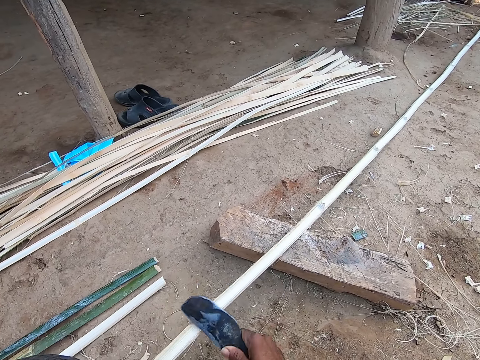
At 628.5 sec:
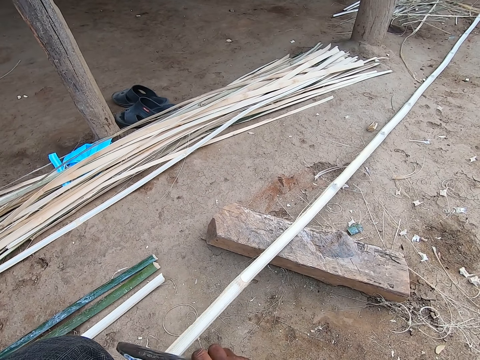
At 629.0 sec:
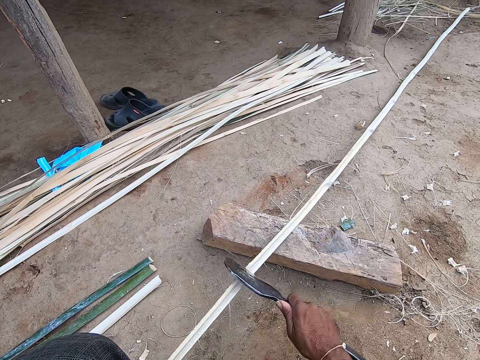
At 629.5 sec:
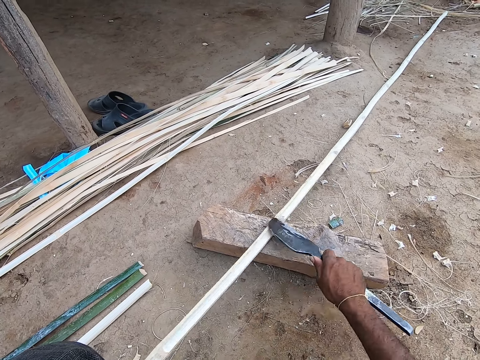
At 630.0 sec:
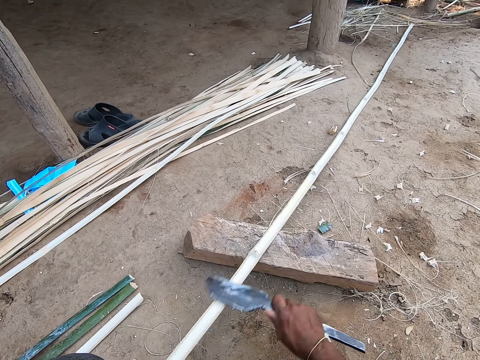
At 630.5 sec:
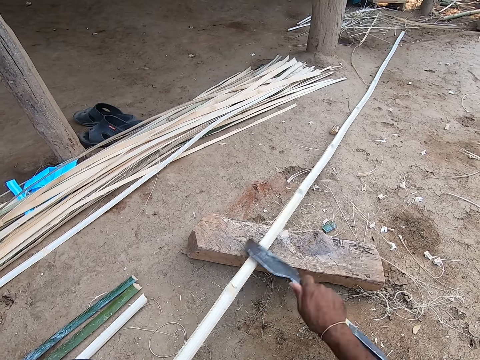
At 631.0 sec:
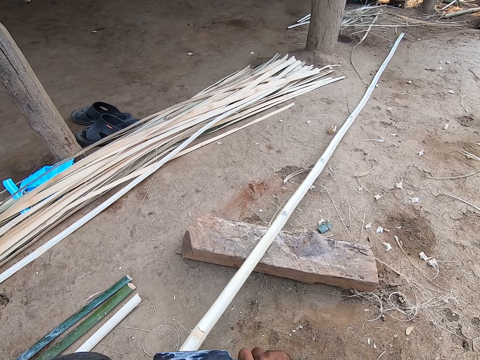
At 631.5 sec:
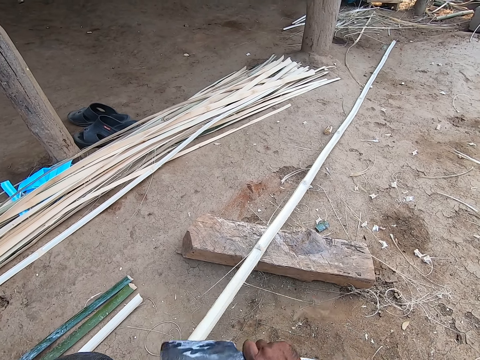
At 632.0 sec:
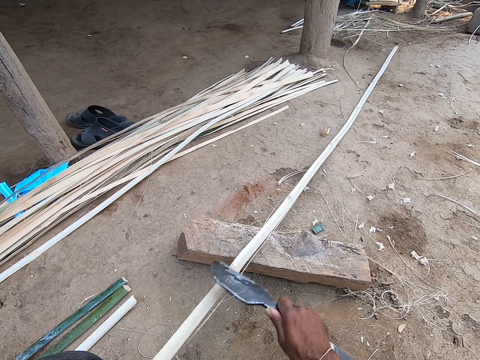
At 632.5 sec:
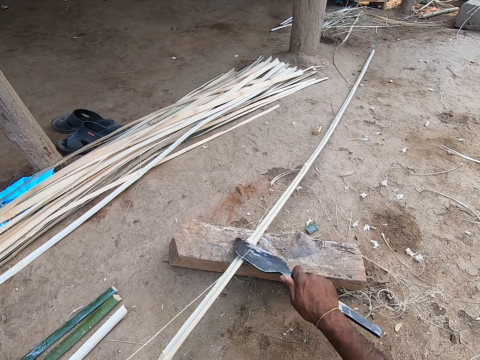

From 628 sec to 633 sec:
The camera wearer shapes a bamboo stick with a chisel.

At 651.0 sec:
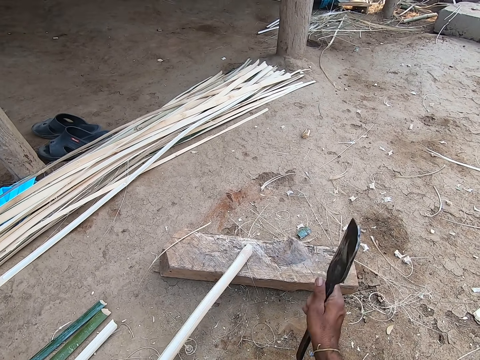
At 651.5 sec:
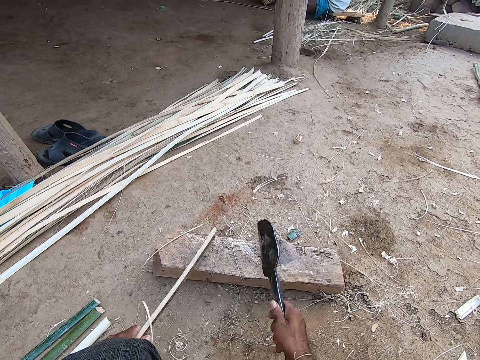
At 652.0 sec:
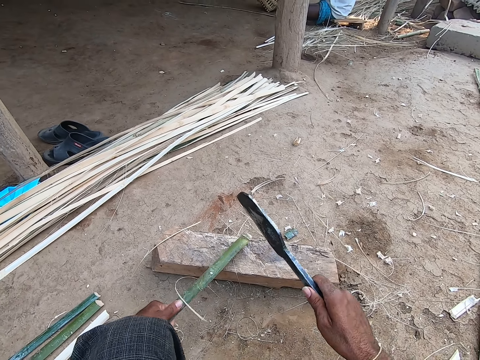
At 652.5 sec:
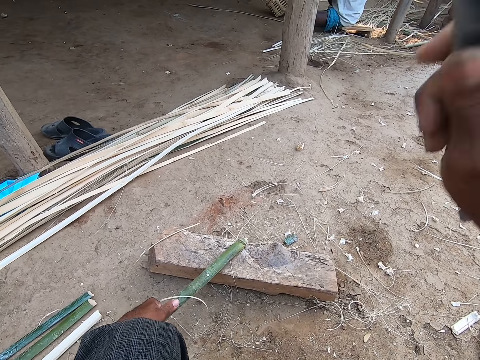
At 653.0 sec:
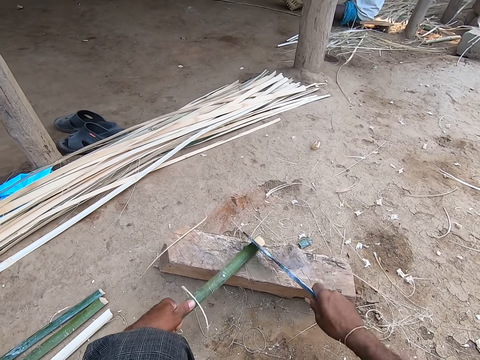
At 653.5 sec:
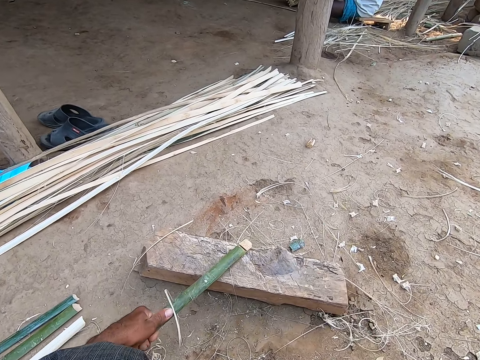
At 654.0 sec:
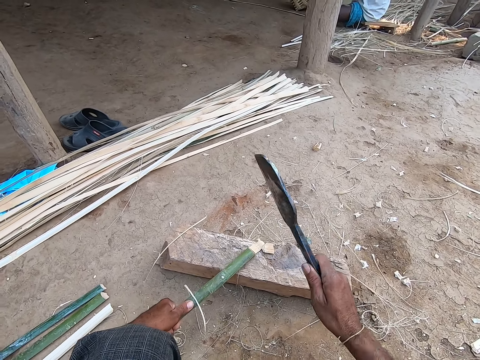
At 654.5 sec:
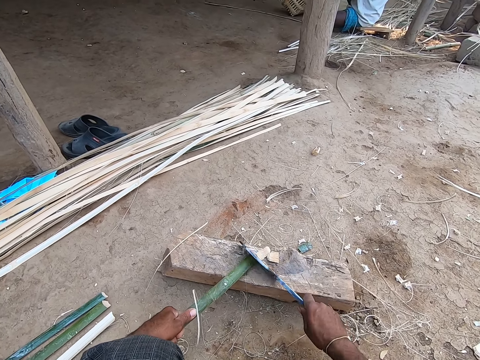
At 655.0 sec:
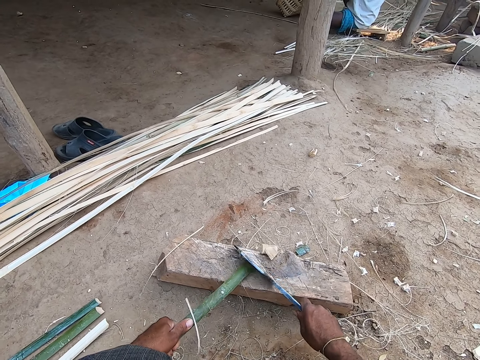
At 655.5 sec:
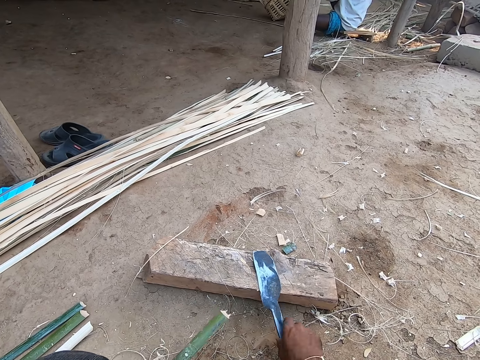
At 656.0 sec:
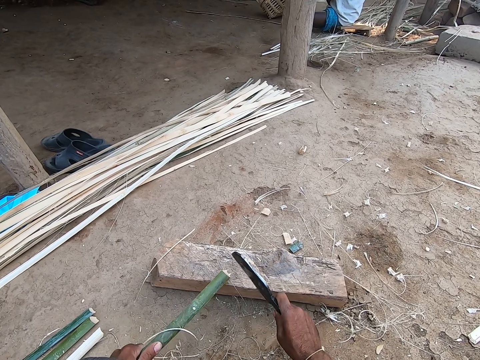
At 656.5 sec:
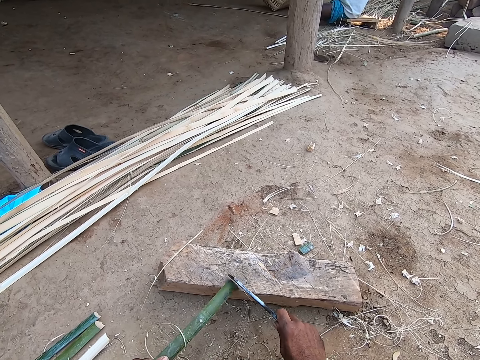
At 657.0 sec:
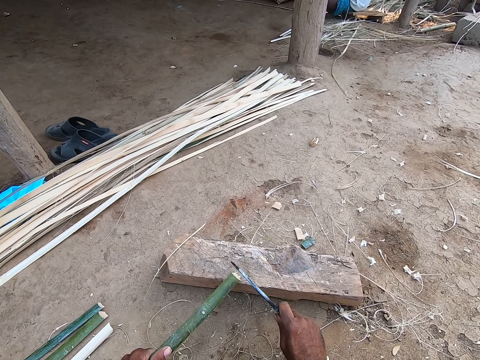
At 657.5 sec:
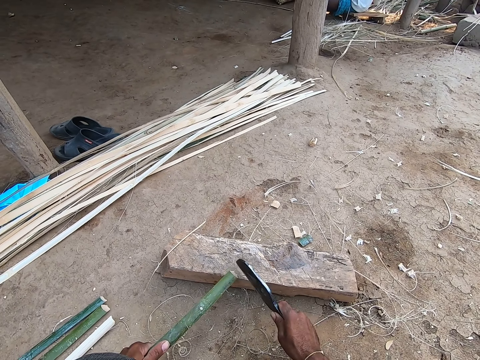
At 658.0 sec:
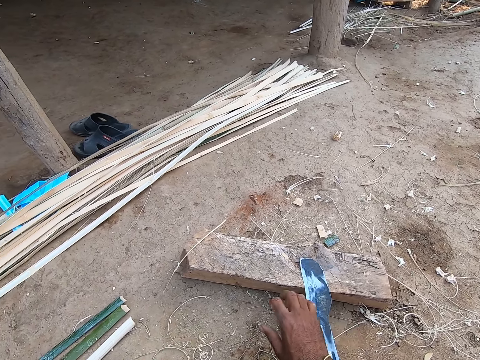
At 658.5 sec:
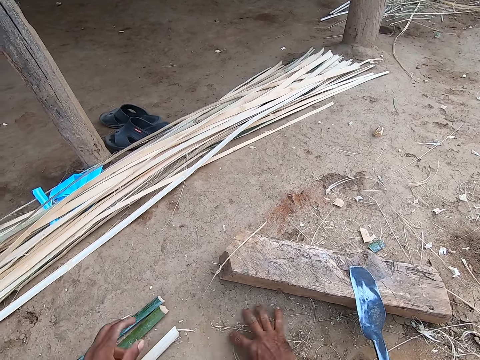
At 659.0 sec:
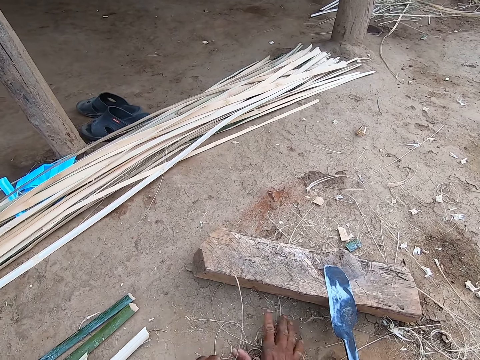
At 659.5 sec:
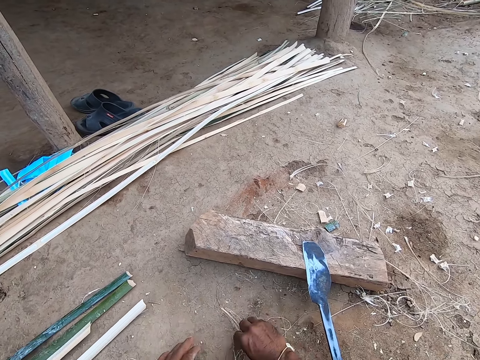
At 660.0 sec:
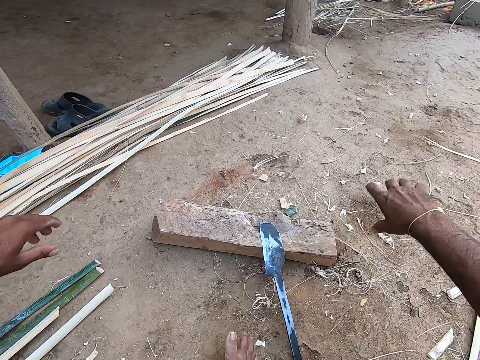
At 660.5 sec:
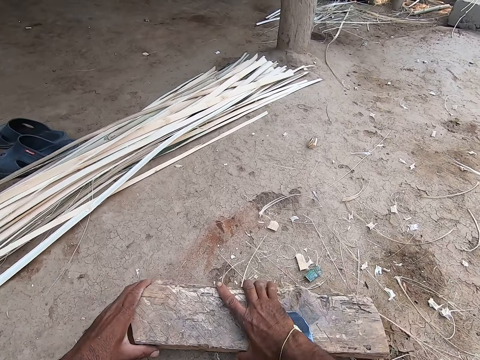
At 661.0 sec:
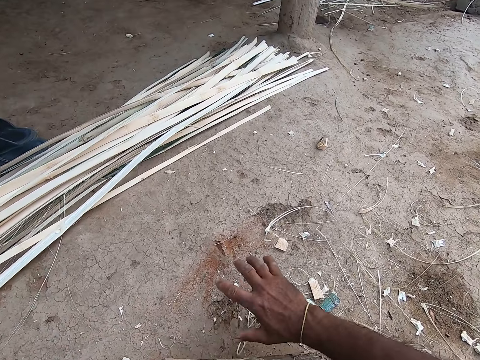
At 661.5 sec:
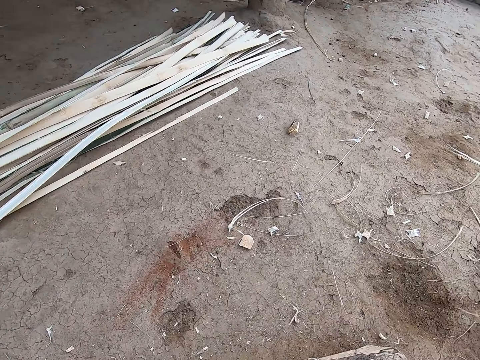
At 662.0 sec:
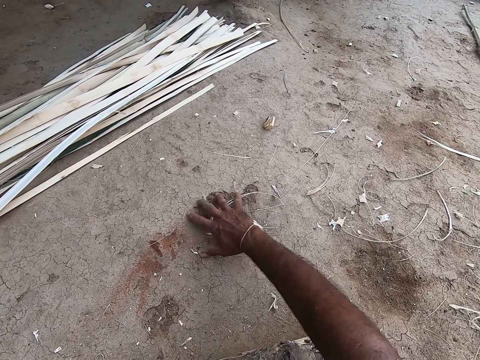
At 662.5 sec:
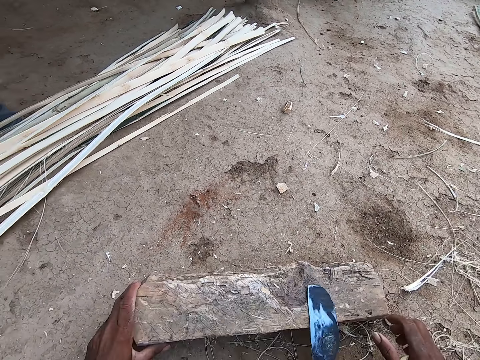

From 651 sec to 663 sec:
The camera wearer places a bamboo stick on a wood block. He cuts the bamboo stick with the sickle in his right hand. He drops the sickle on the wood on the floor with his right hand. He cuts the bamboo stick with the sickle in his right hand. He drops the sickle on the wood on the floor with his right hand. He gathers some bamboo strands with both hands. He moves the wood on the floor with both hands. He gathers some bamboo strands with his right hand. He moves bamboo dirt with the right hand.

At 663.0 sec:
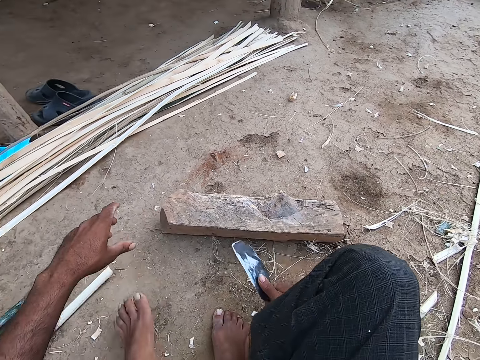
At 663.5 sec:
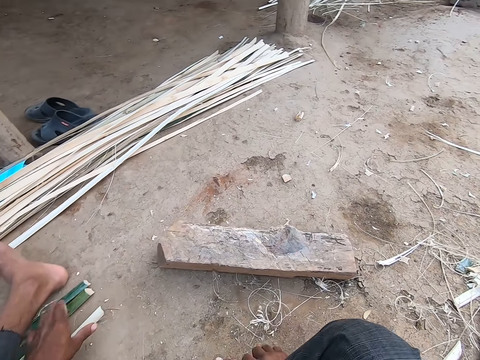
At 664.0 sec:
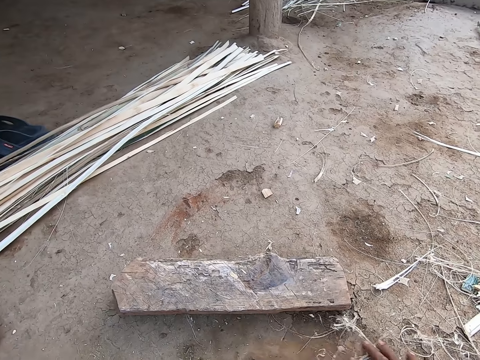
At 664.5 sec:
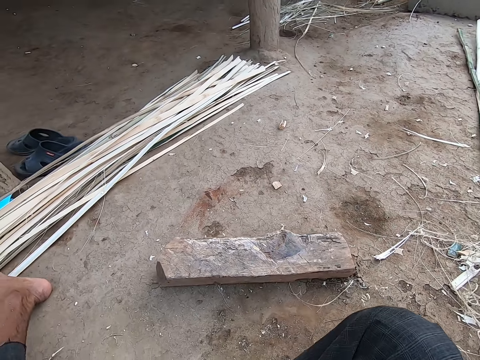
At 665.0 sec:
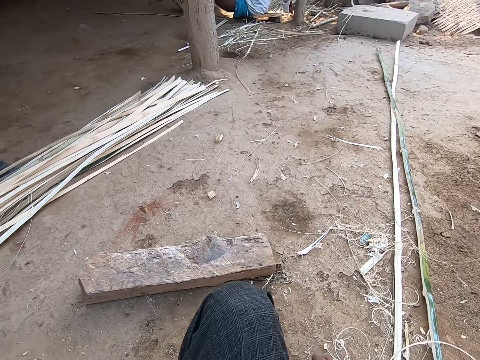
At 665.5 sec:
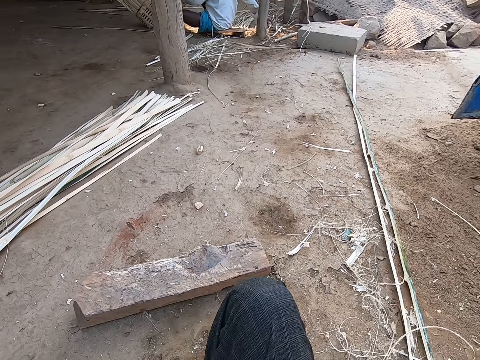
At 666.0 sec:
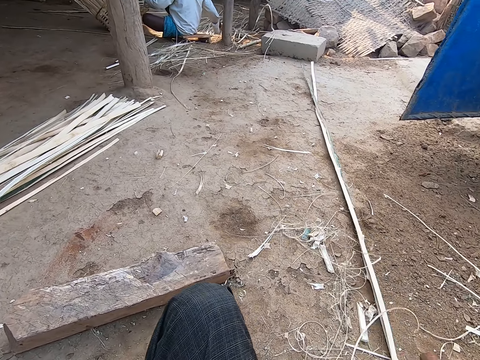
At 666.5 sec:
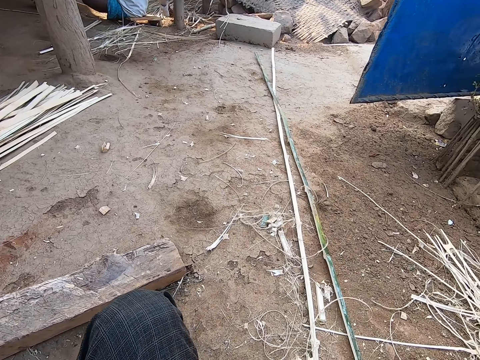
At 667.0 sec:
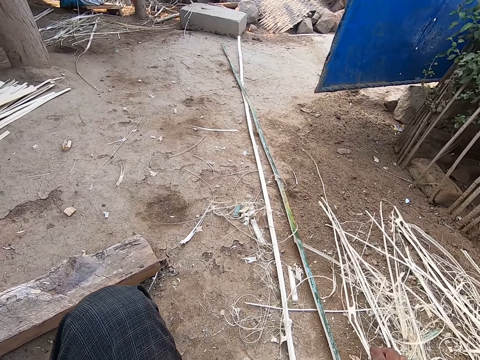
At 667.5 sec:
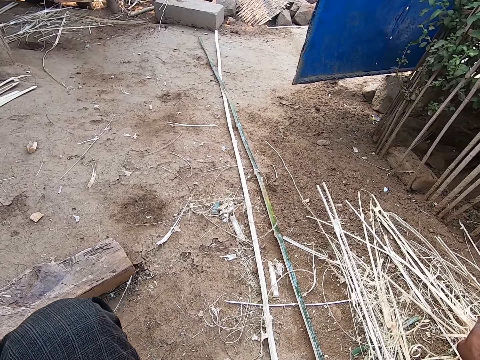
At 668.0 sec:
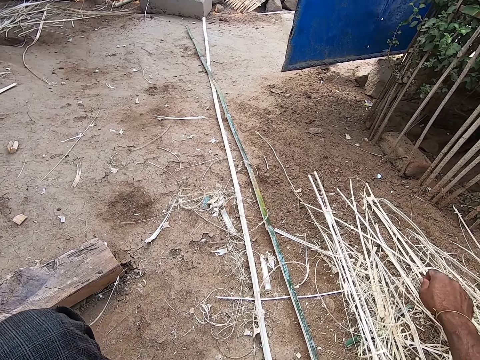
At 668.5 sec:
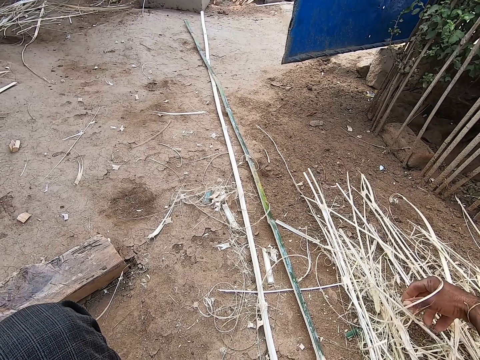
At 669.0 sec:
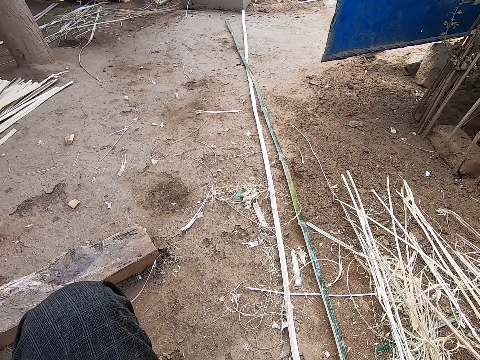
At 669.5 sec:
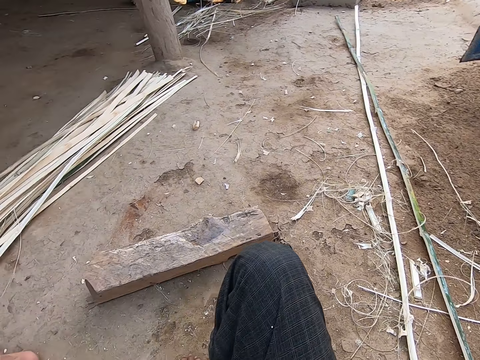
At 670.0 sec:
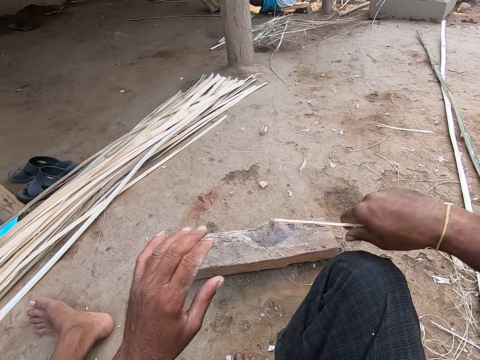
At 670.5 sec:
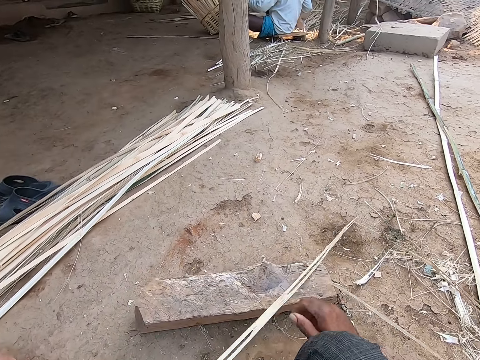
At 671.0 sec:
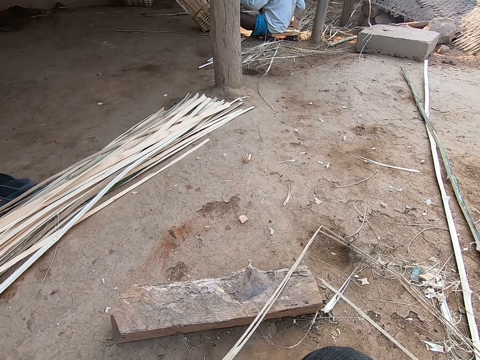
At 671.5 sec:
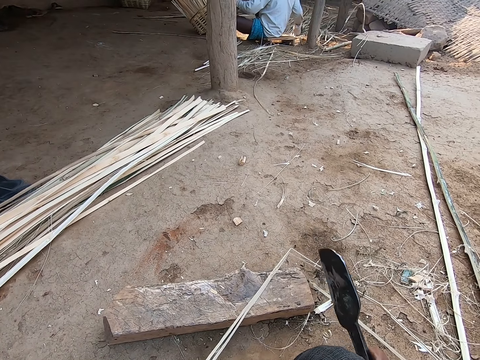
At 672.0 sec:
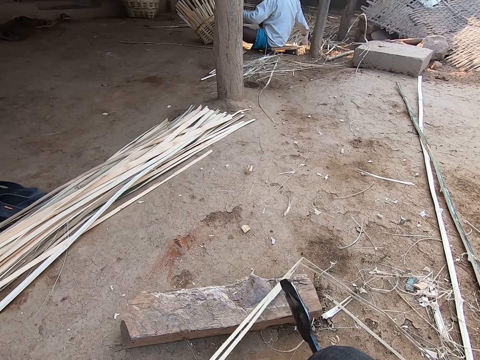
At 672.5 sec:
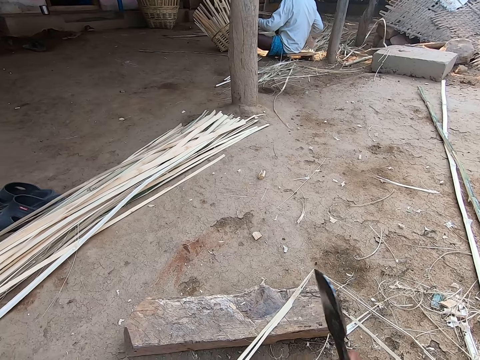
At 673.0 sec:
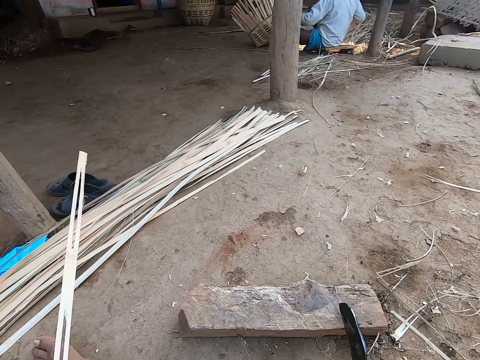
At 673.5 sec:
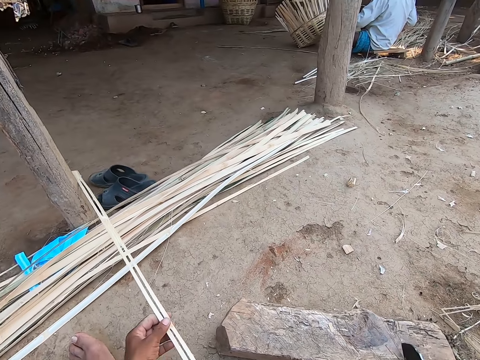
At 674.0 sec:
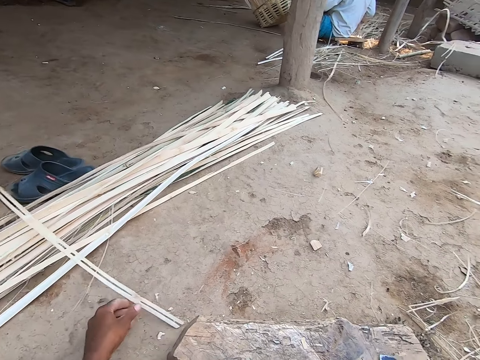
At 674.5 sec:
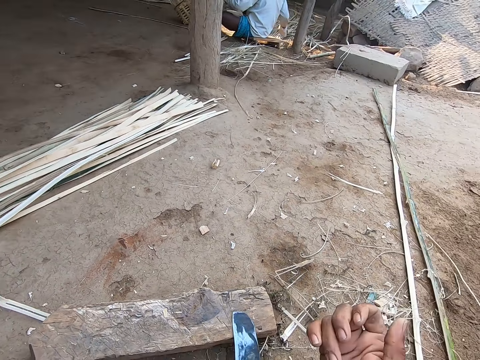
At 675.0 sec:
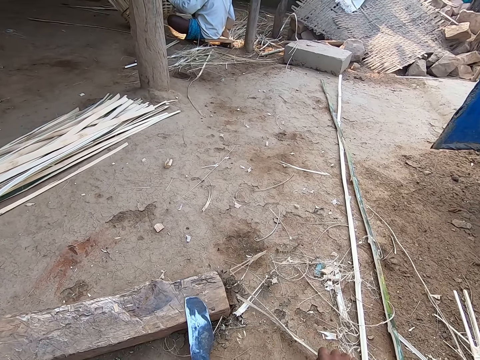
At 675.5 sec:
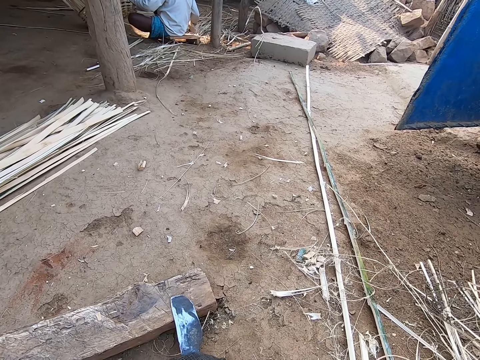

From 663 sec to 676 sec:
The camera wearer picks up a chisel or sickle with the right hand. He moves his left leg on the ground. He moves bamboo dirt with the right hand. He moves the bamboo sticks on the floor with his right hand. He moves the bamboo strands on the floor with his right hand. He passes a bamboo strand to his left hand with his right hand. He holds sticks with the left hand. He moves the bamboo dirt with the right hand. He cuts the bamboo strand on the wood with the sickle in his right hand. He drops the bamboo strand on the floor with his left hand. He moves the bamboo strands on the floor with his right hand. He picks up the bamboo sticks with the right hand.
